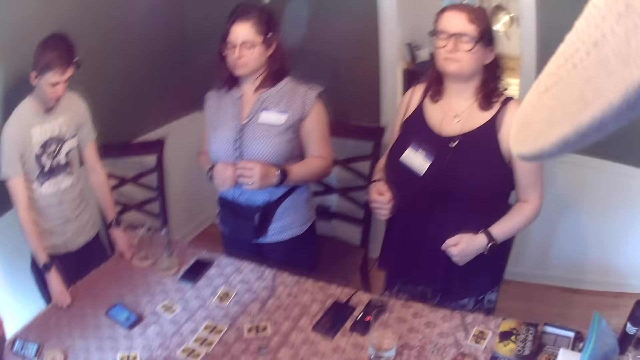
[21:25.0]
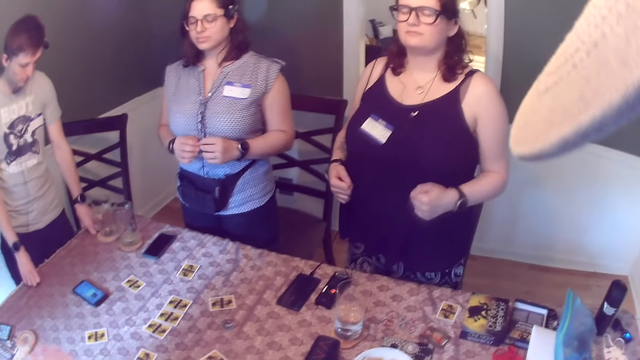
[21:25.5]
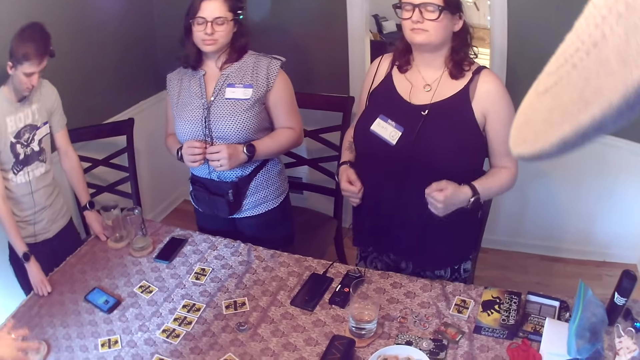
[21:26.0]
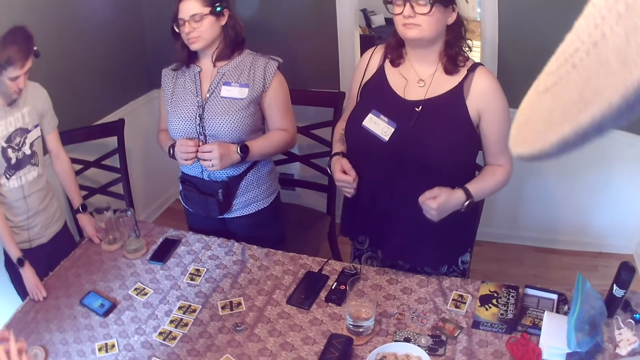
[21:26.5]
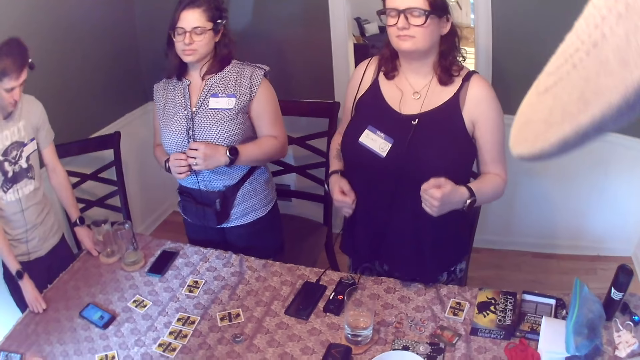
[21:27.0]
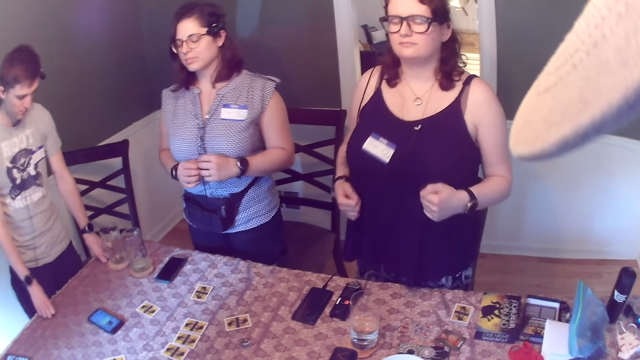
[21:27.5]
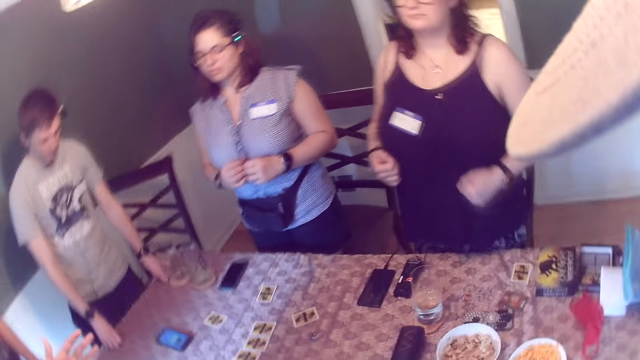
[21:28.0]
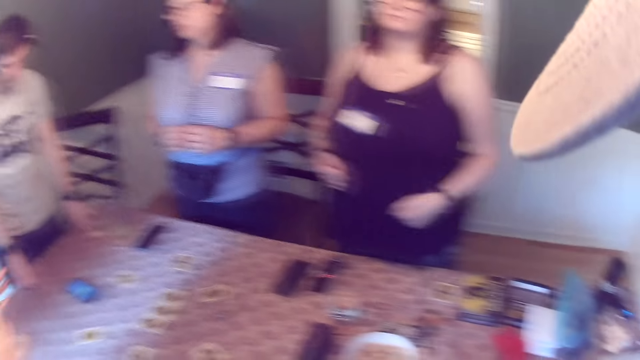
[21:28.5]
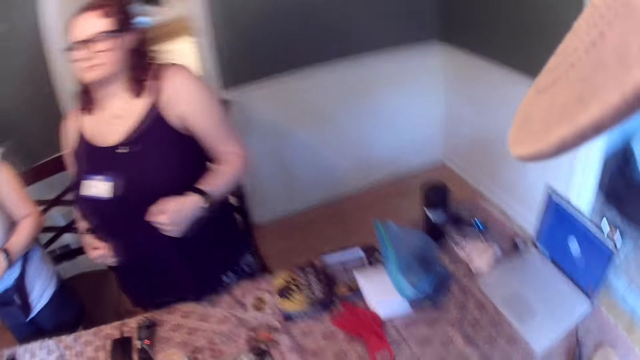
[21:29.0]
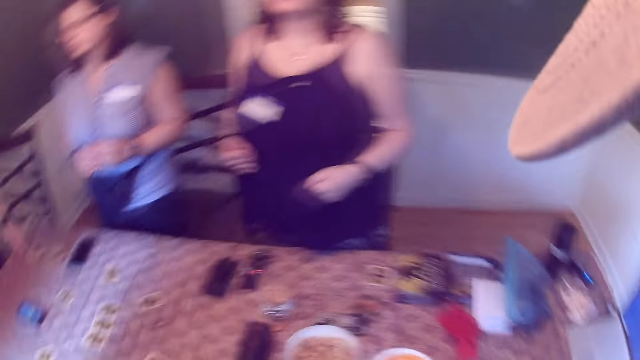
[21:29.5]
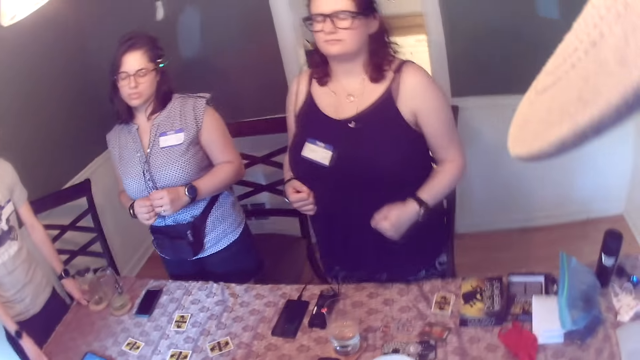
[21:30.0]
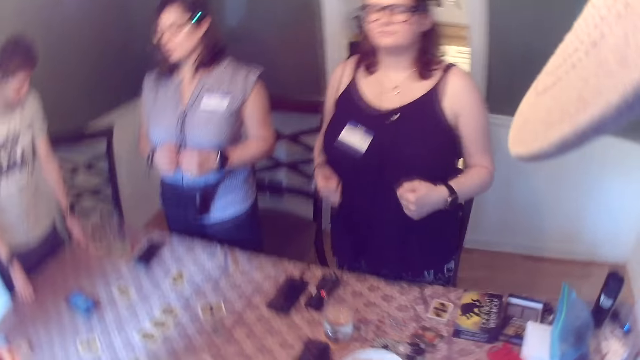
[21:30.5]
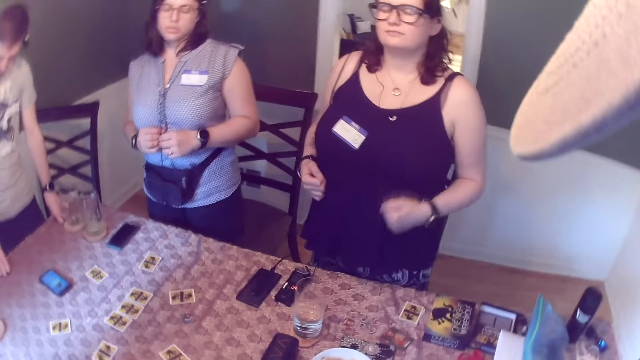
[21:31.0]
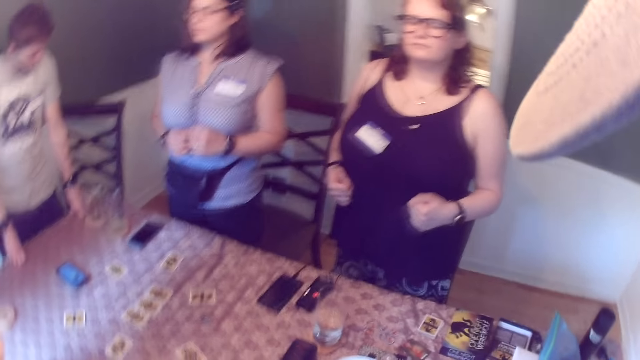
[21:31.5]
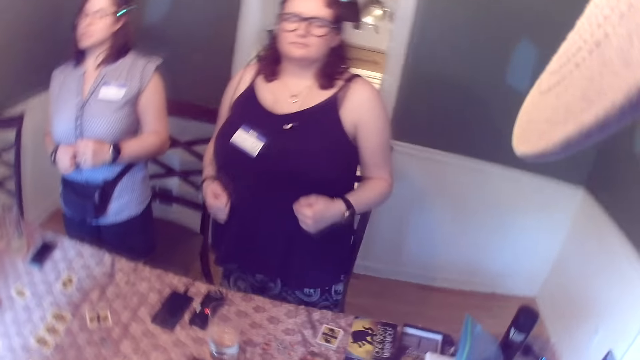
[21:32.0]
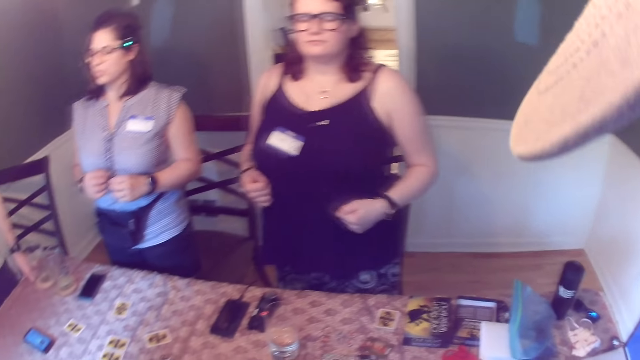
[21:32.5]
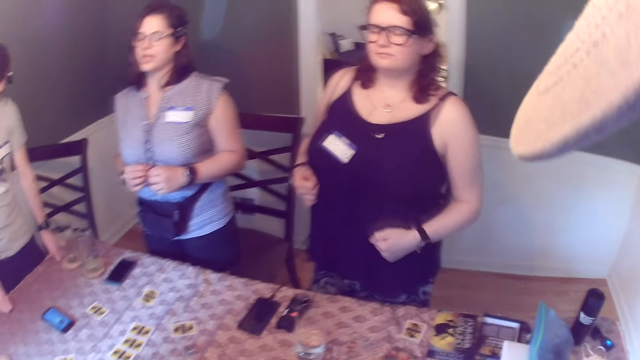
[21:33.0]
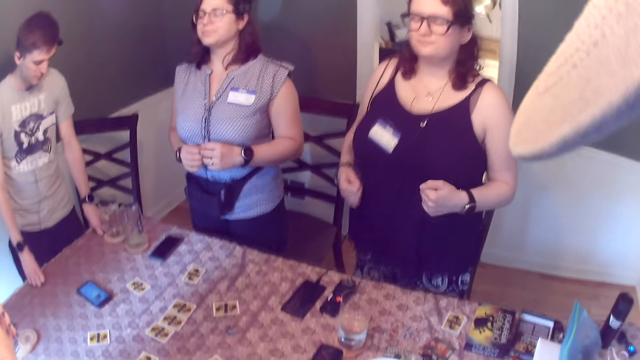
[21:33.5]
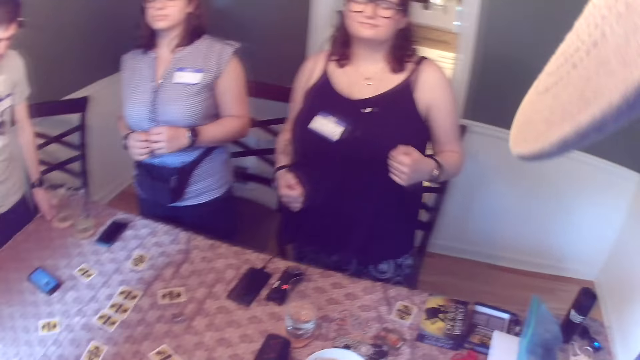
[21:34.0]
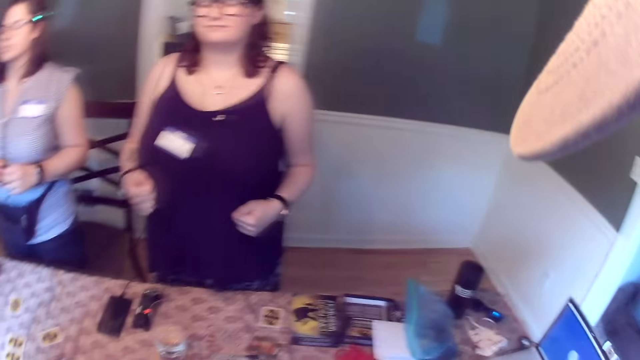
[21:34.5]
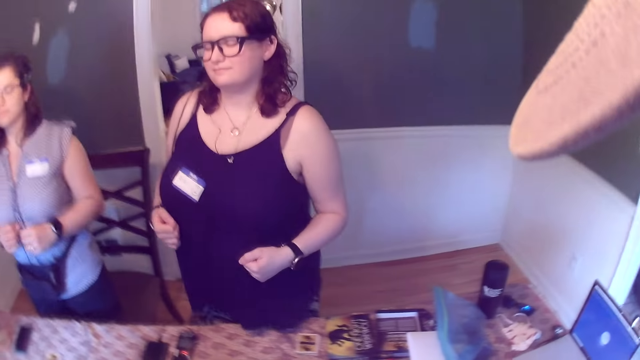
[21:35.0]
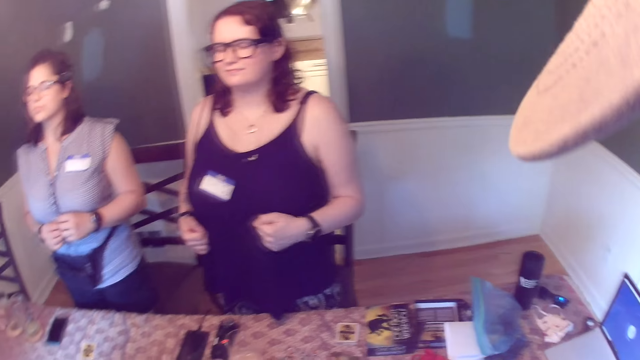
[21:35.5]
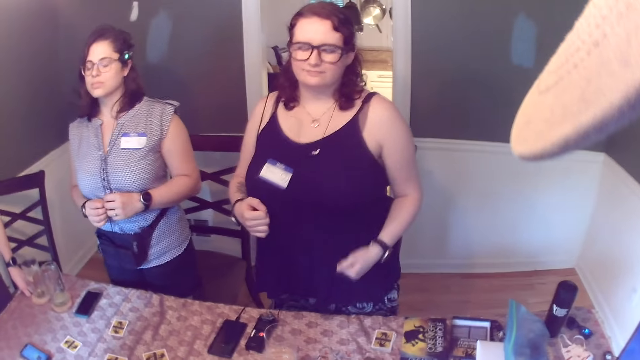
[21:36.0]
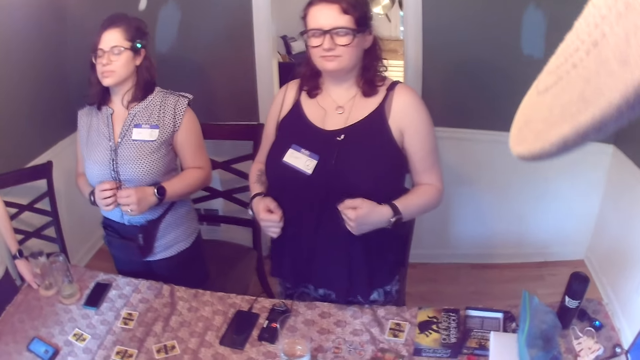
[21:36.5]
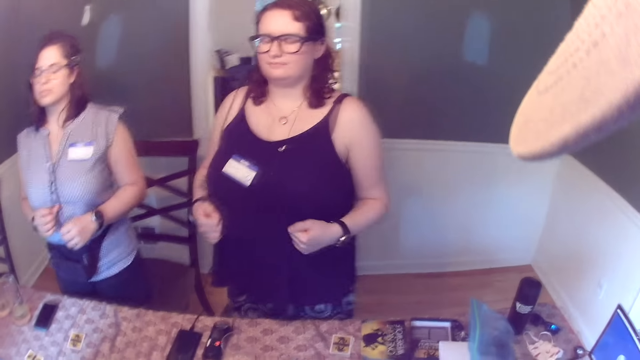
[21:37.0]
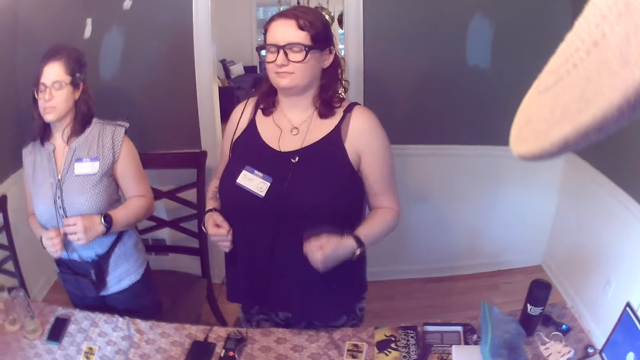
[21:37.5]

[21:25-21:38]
The camera wearer talks randomly.

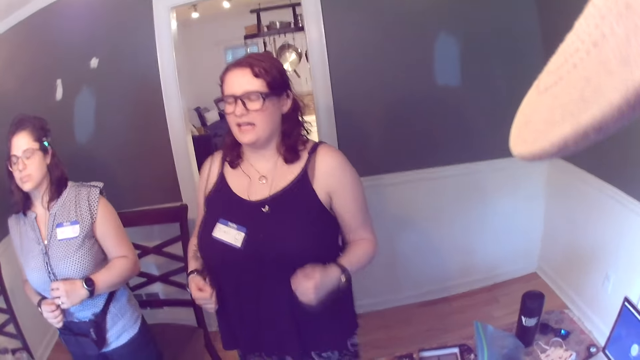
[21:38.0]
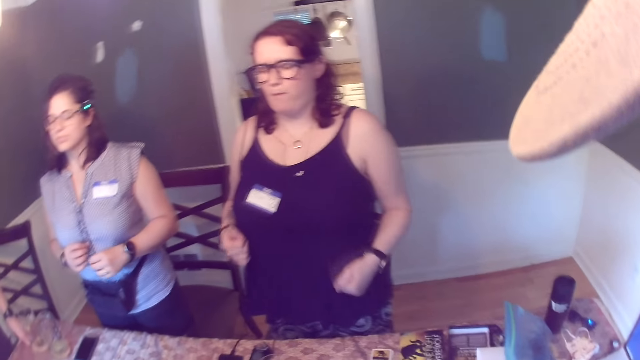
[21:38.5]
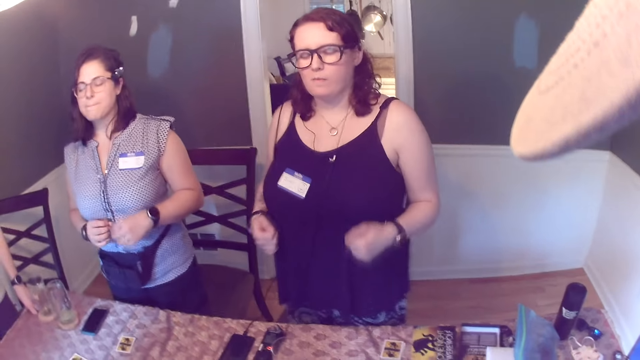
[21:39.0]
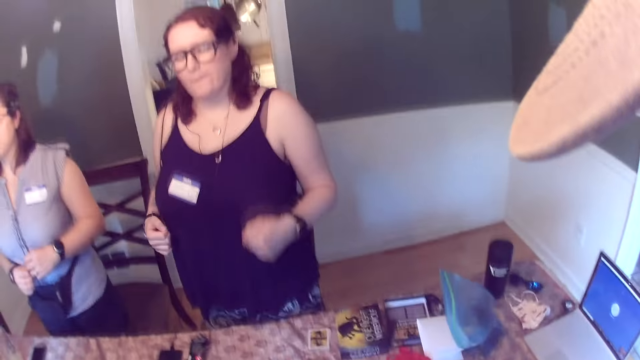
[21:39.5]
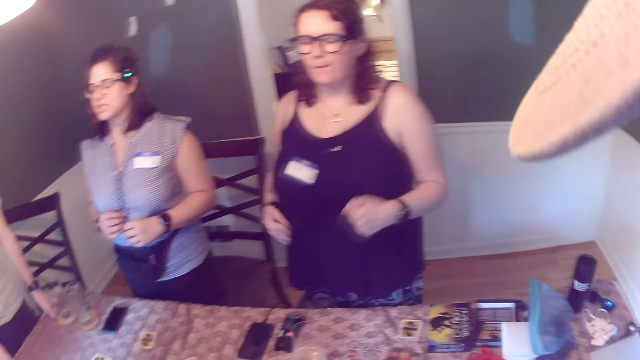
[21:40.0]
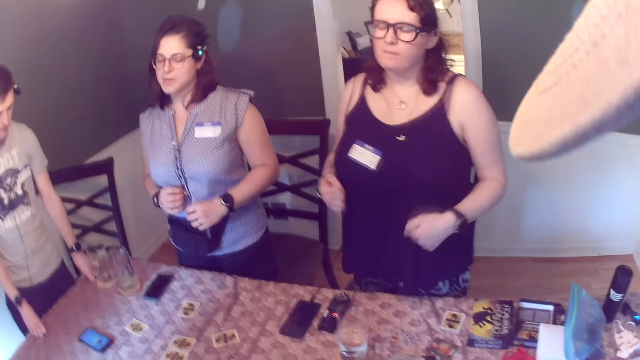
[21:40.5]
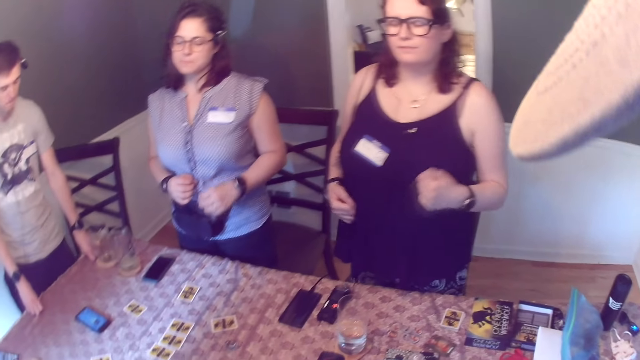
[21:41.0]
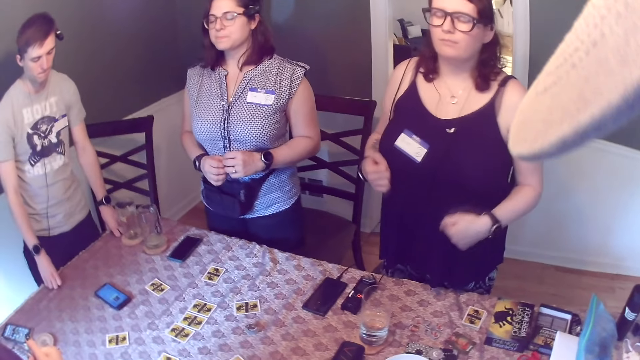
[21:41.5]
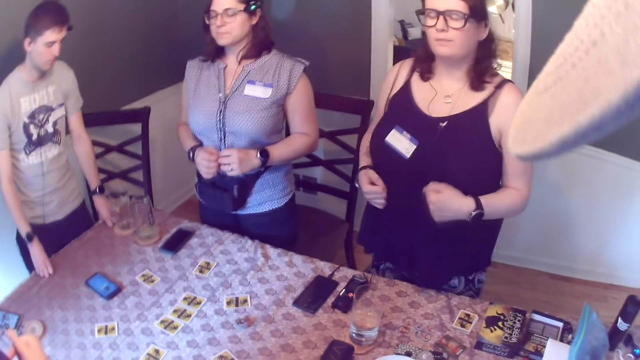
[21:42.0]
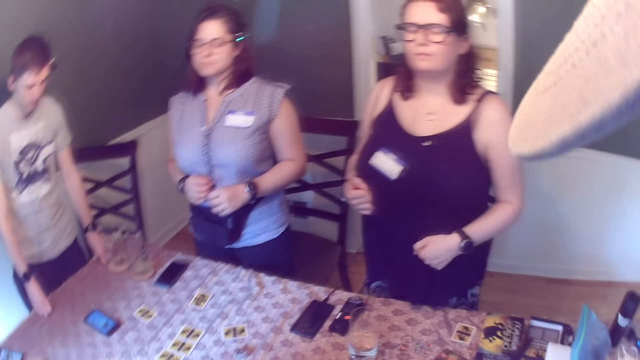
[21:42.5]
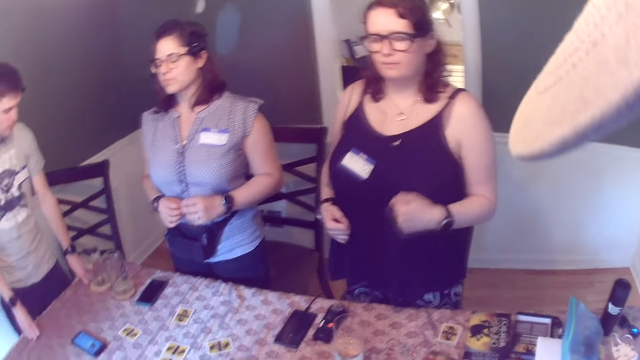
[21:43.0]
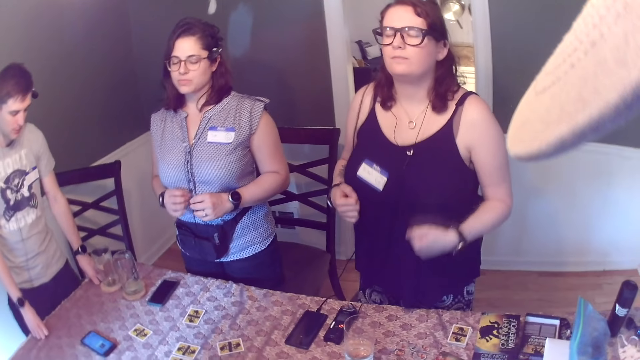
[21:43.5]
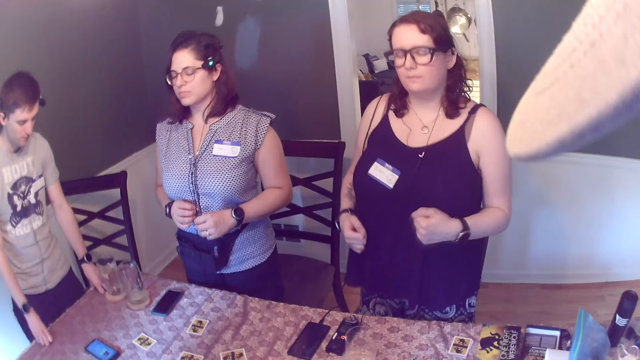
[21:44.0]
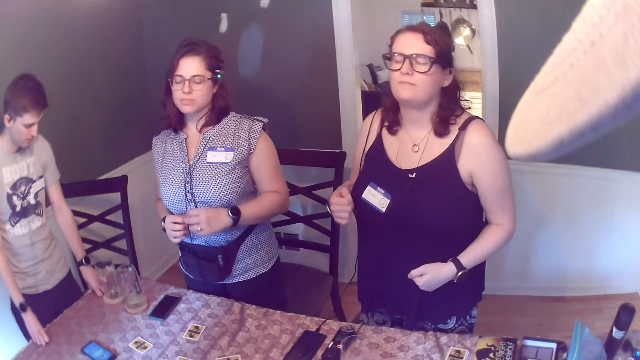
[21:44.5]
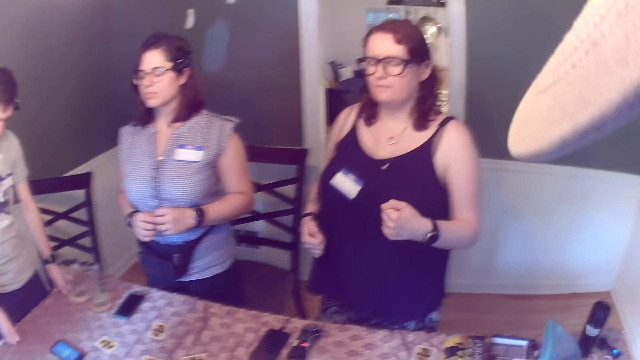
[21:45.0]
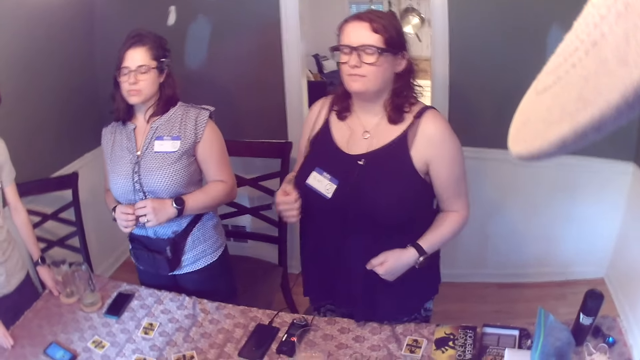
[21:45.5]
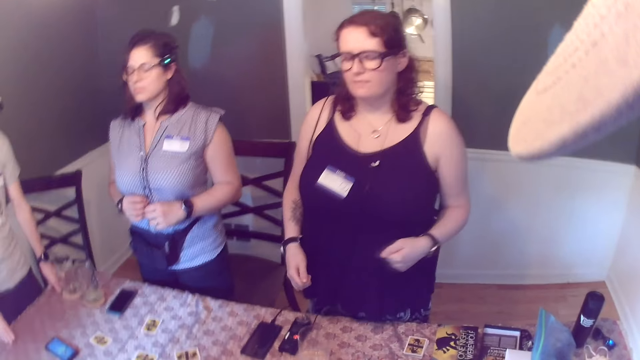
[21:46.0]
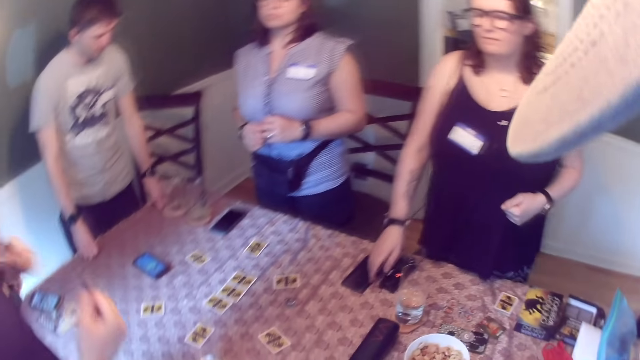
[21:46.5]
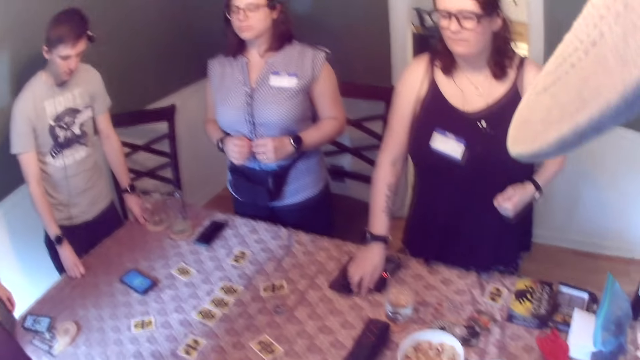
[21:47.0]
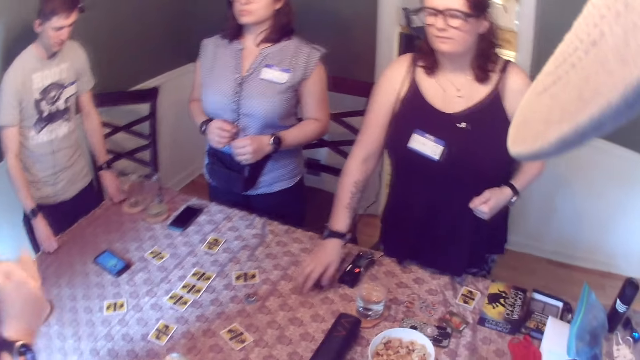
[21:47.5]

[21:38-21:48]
The woman places her right hand on the table.
